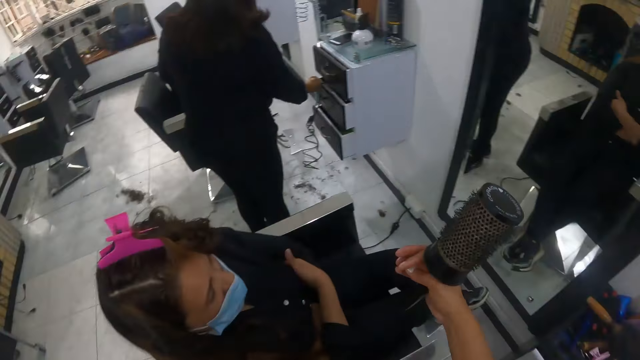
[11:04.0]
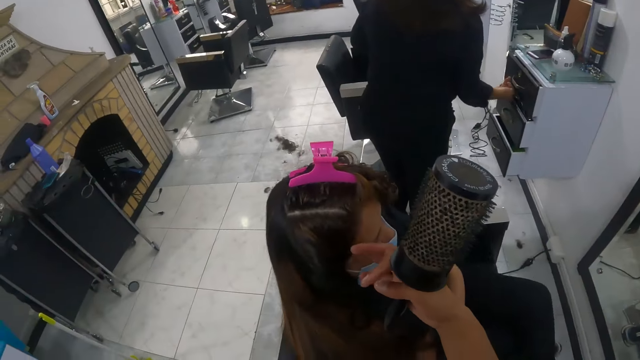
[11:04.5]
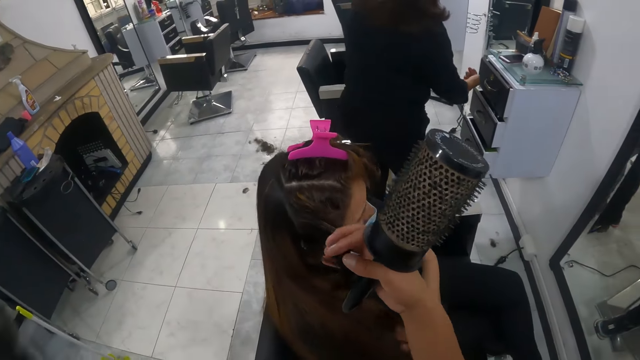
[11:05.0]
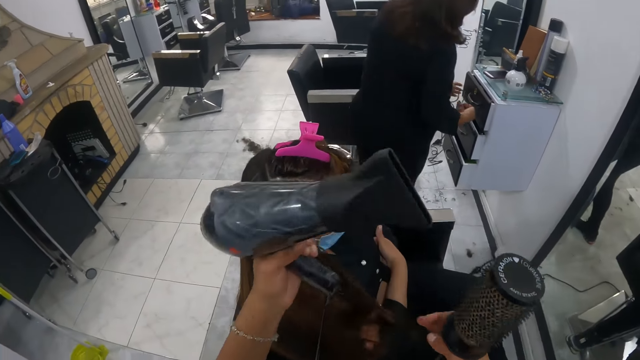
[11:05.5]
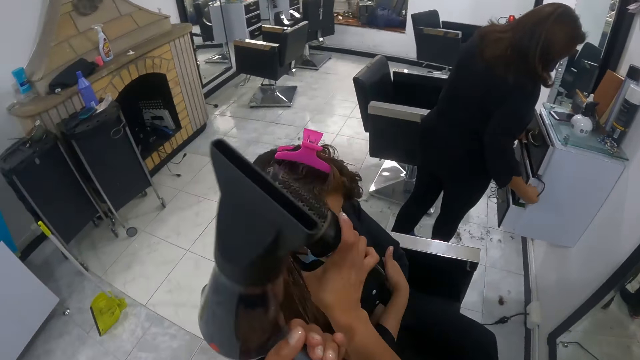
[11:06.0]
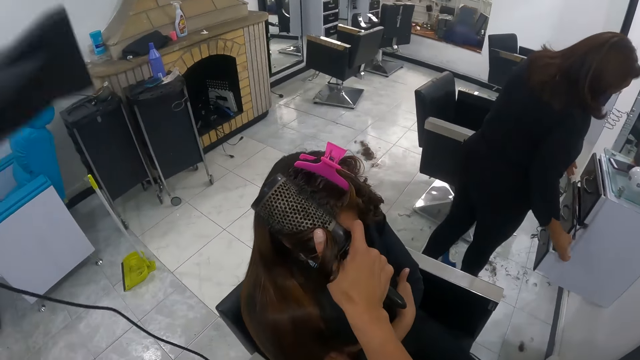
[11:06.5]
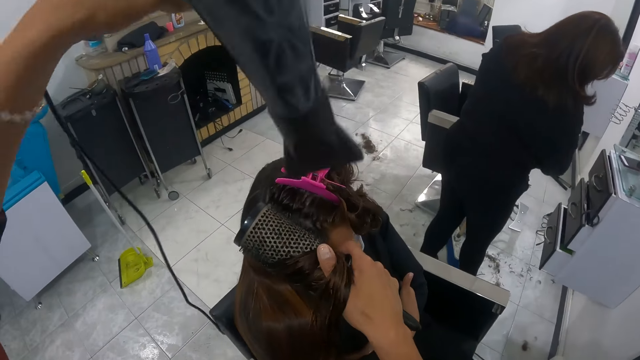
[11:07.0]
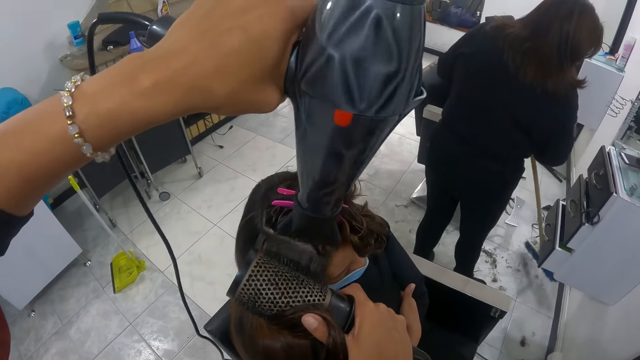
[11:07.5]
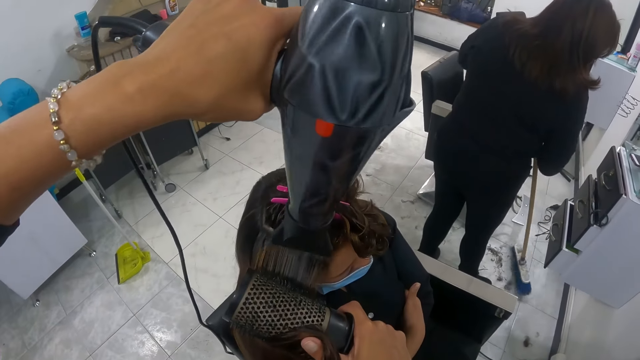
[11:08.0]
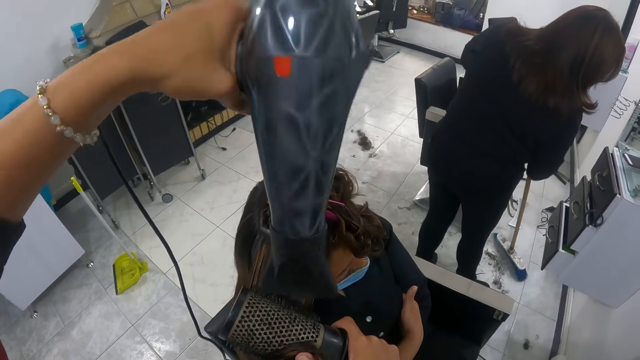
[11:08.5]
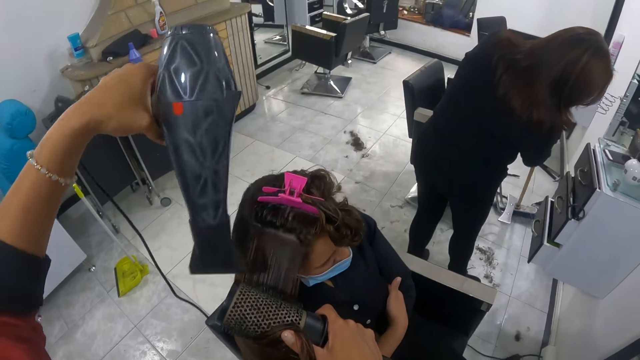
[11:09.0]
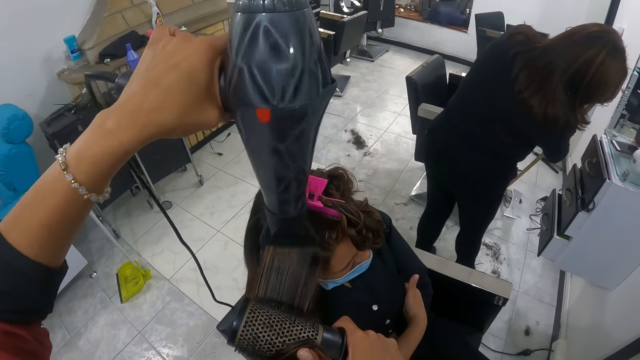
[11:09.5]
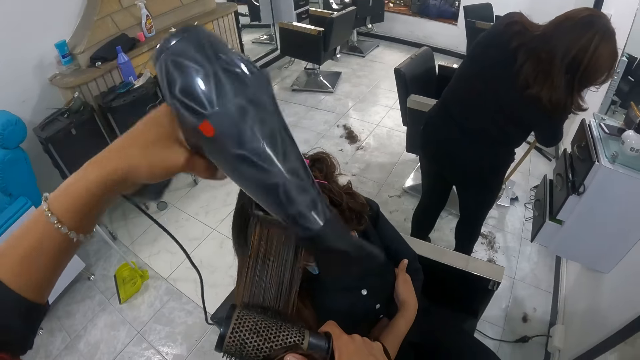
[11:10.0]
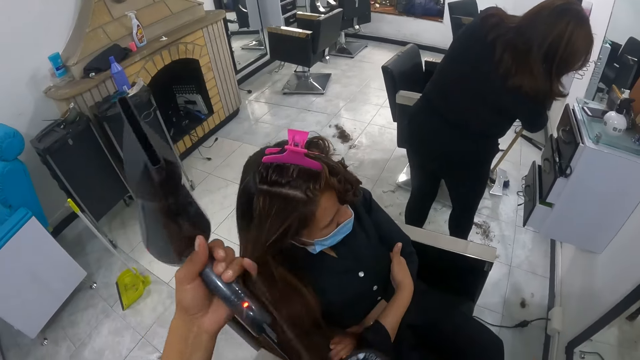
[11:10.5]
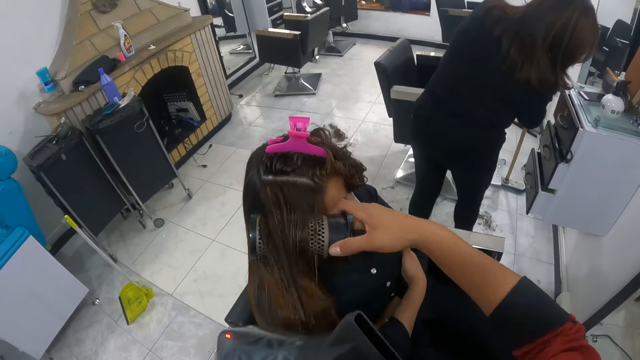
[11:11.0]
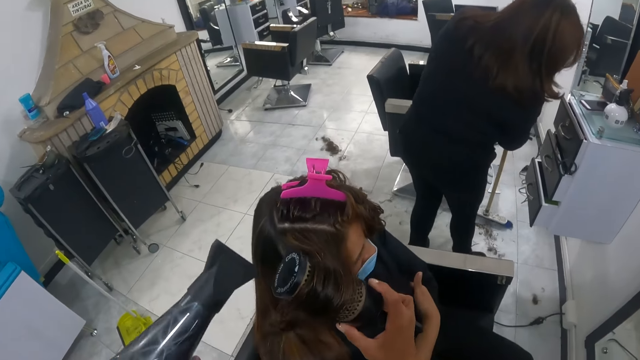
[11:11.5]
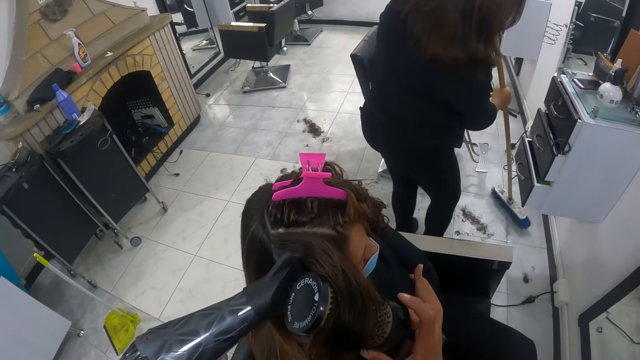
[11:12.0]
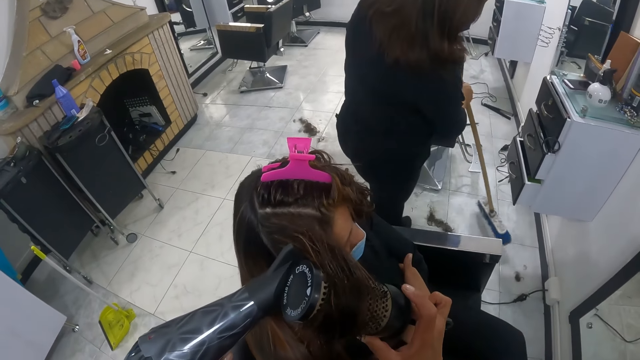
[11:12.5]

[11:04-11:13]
The camera wearer drops the clip on a dresser with her right hand. She pulls the hair wig on the woman with both hands. She combs through the hair wig on the woman with the brush in her right hand. She dries the hair wig on the woman with the hair dryer in her left hand.

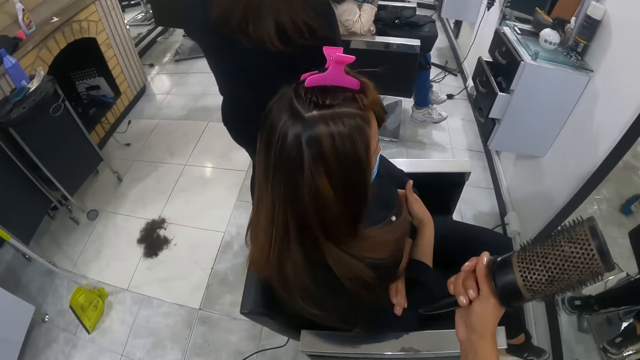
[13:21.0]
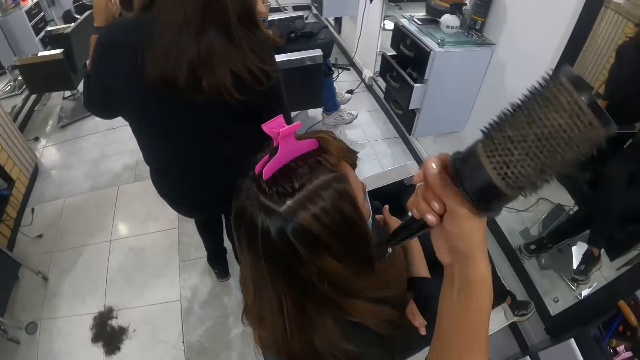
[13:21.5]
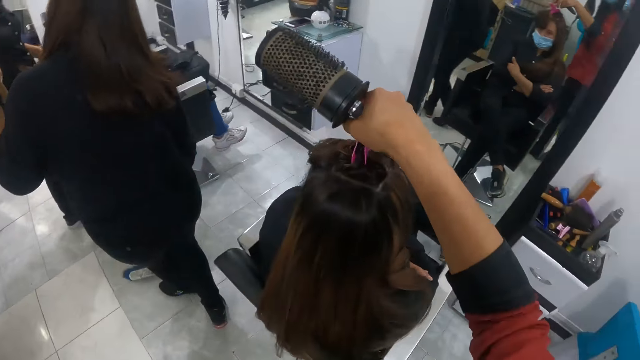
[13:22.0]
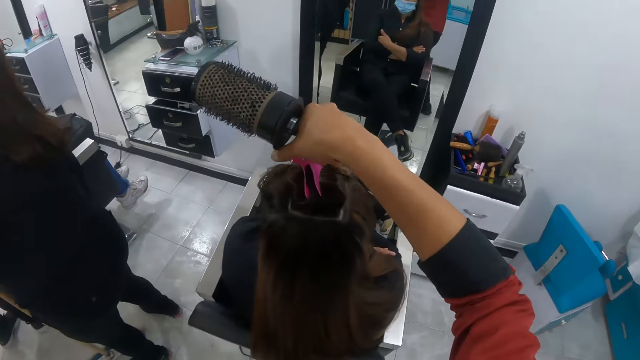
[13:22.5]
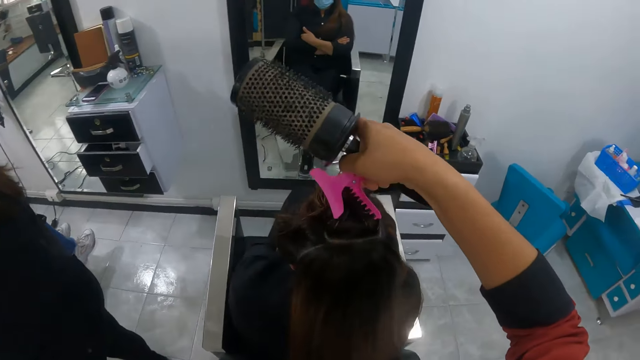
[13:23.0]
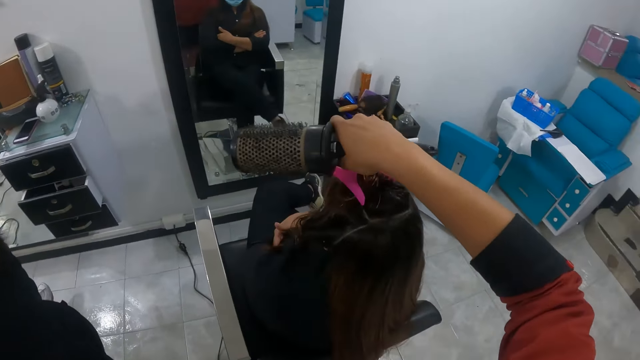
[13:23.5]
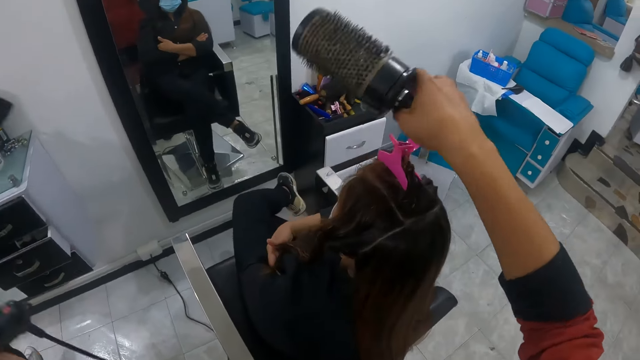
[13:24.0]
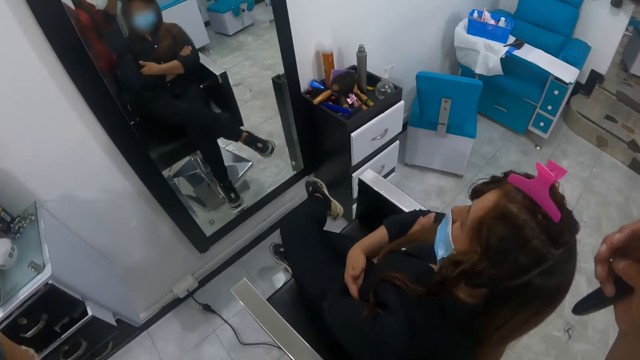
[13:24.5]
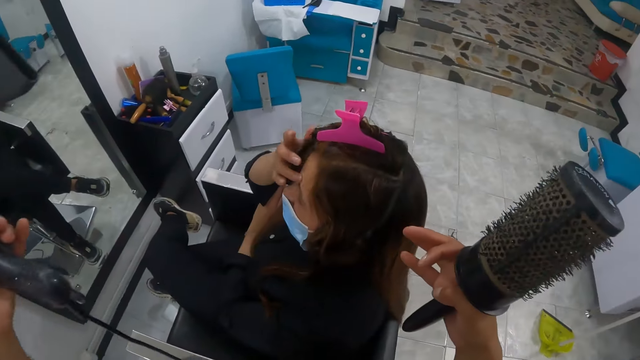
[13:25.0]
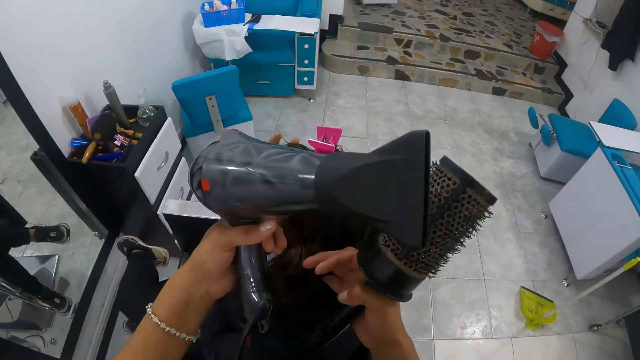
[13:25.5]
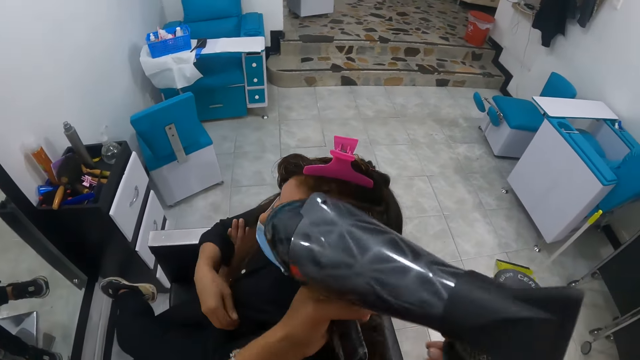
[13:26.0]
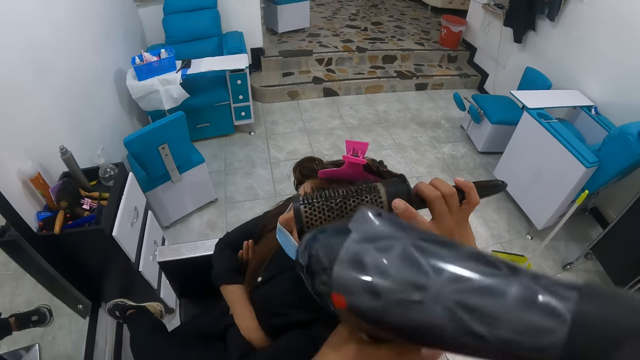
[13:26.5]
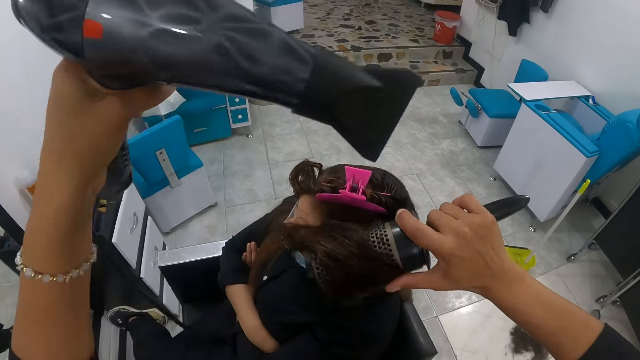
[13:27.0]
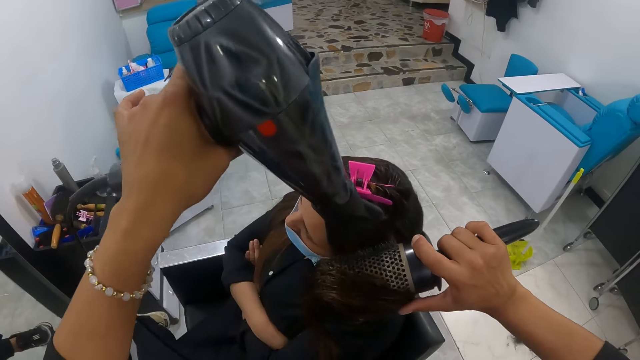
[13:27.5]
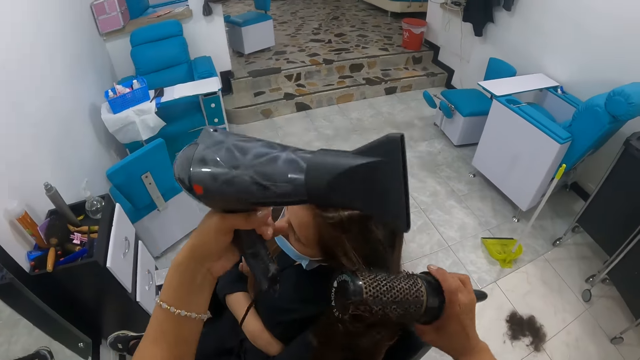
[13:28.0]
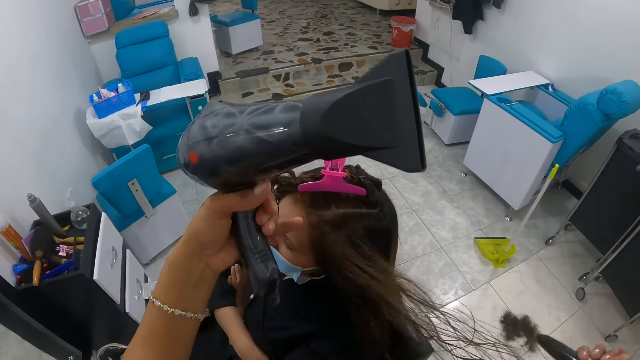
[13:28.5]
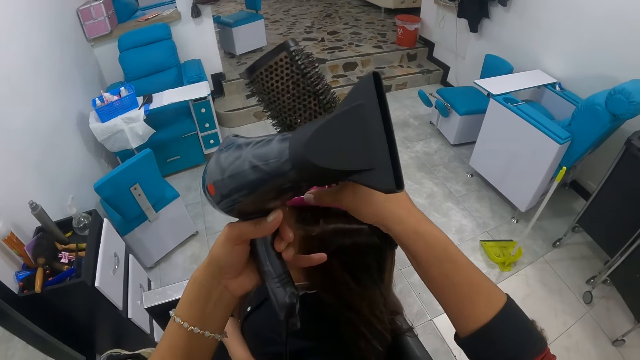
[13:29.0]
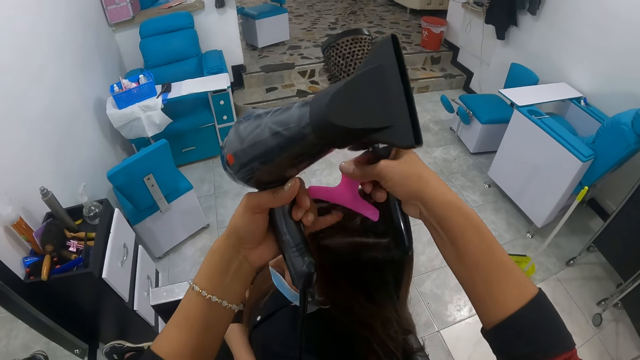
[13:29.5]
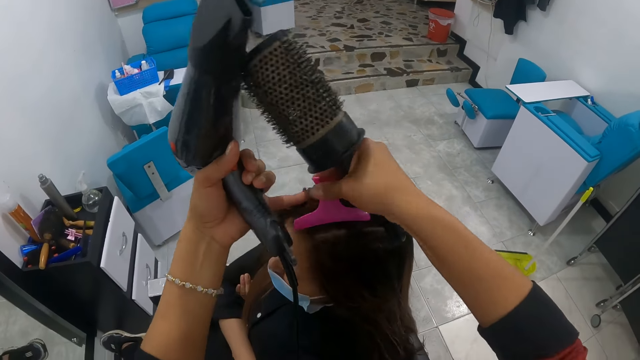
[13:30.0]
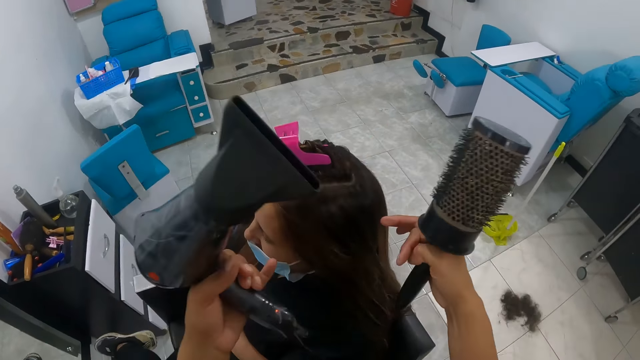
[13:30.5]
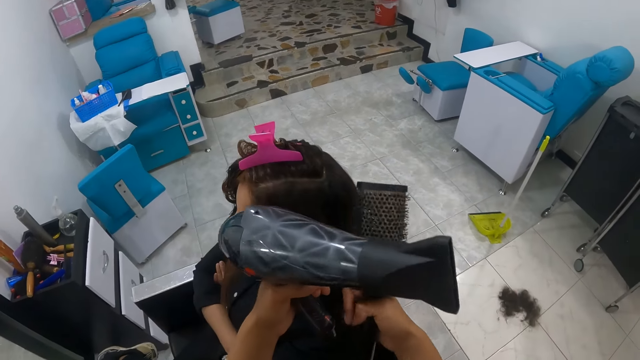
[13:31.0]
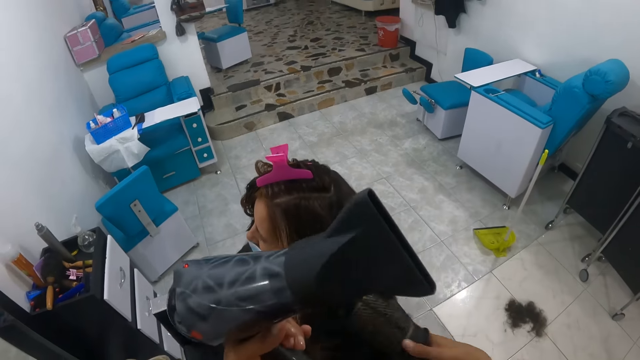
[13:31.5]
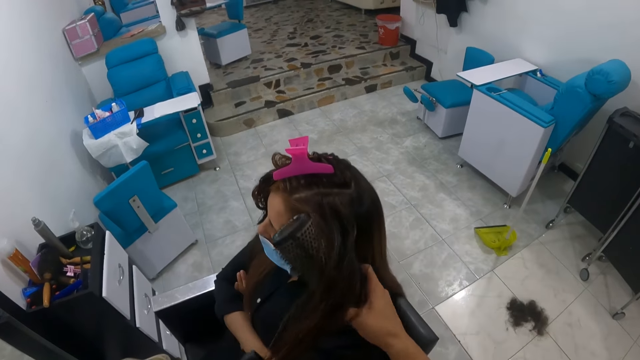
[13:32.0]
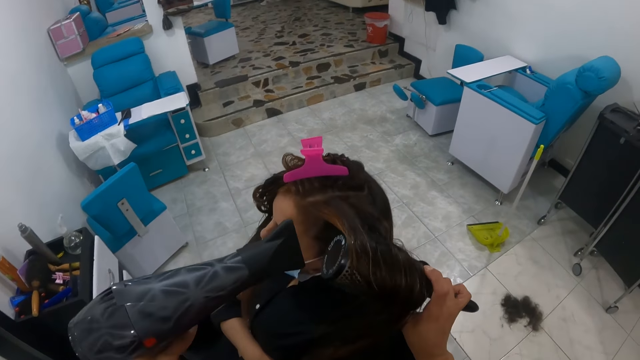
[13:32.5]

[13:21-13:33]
The camera wearer shifts the clip on the hair wig on the woman with her right hand. They pull the hair wig on the woman with both hands. They comb through the hair wig on the woman with the brush in her right hand. They dry the hair wig on the woman with the hair dryer in his left hand.
